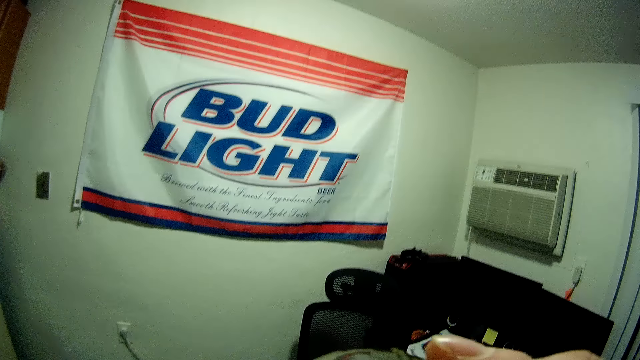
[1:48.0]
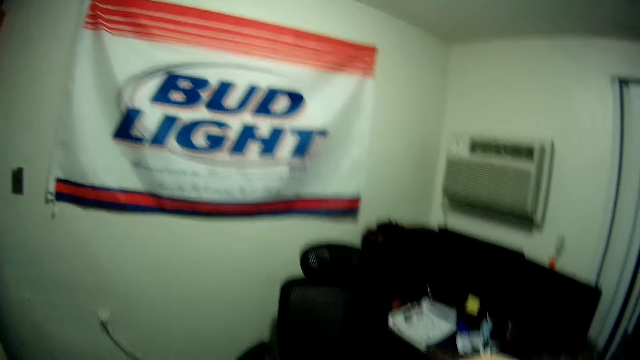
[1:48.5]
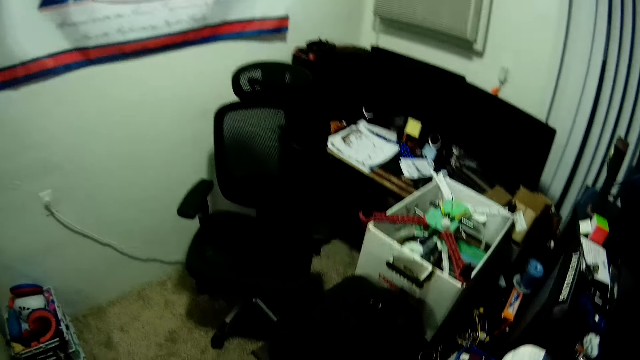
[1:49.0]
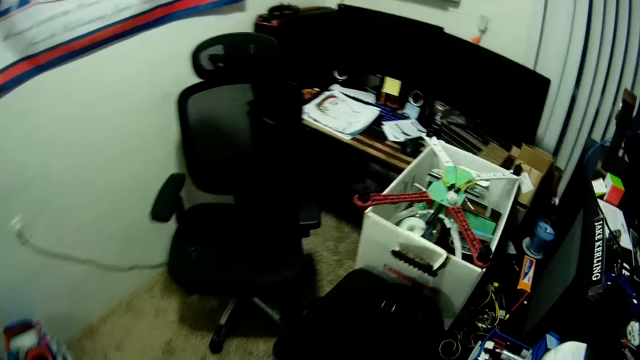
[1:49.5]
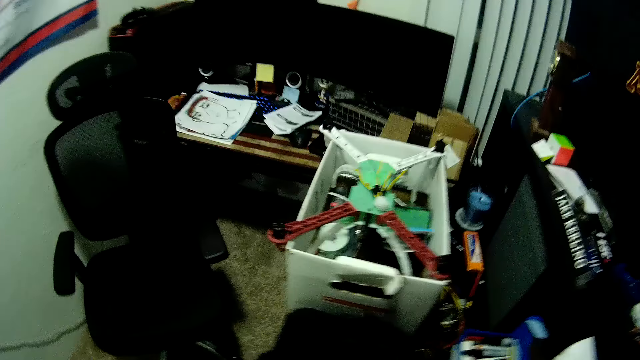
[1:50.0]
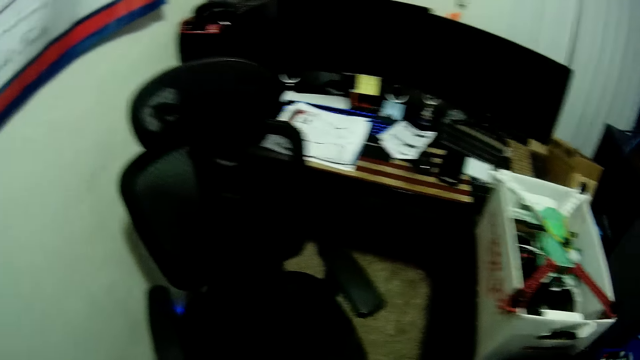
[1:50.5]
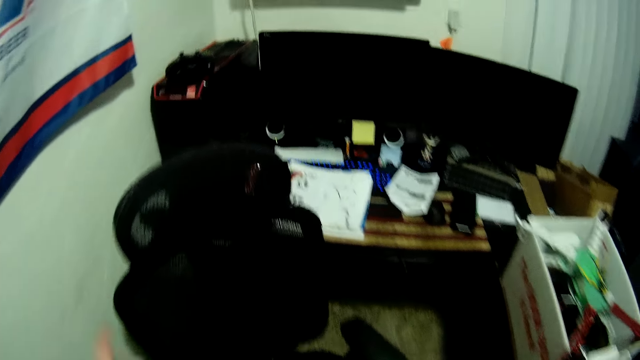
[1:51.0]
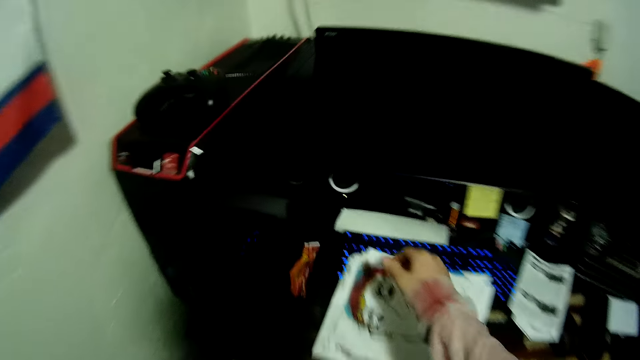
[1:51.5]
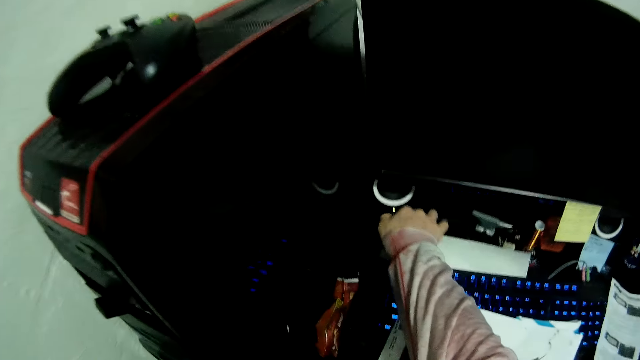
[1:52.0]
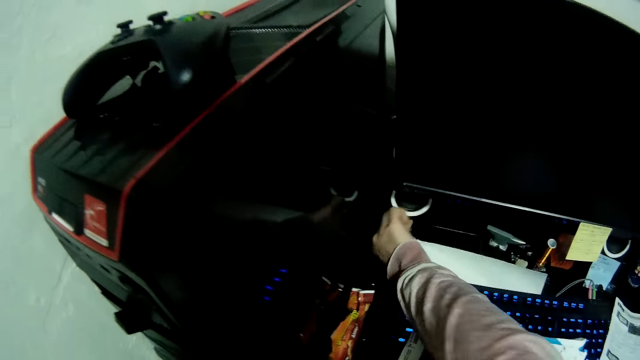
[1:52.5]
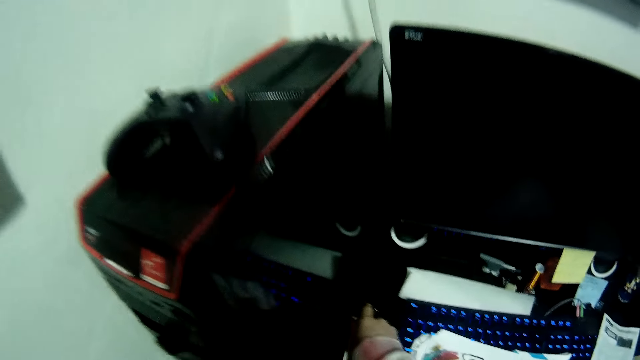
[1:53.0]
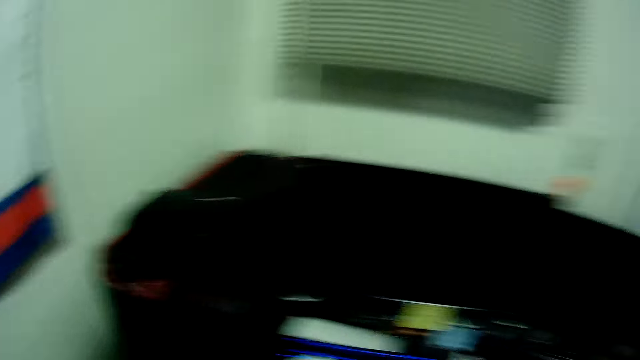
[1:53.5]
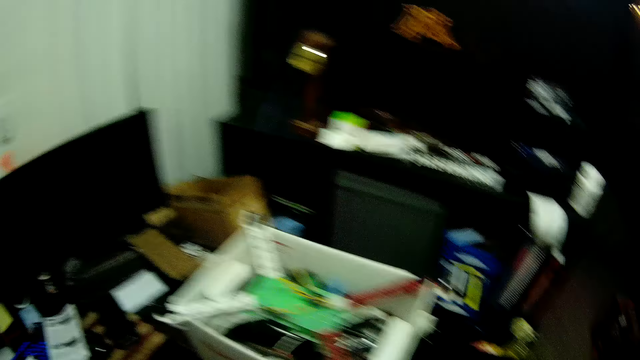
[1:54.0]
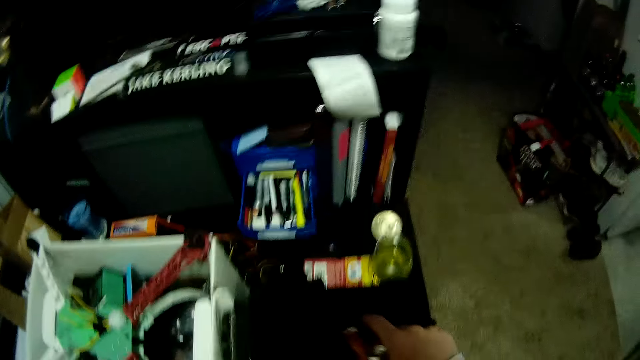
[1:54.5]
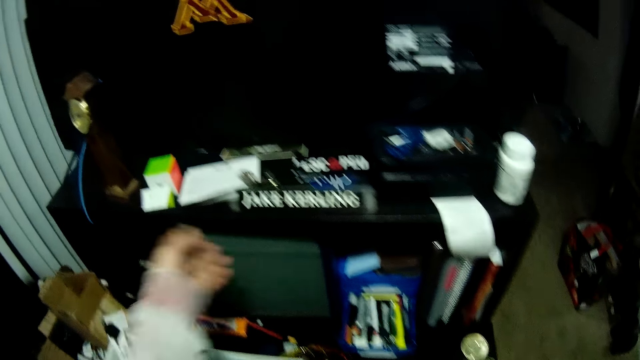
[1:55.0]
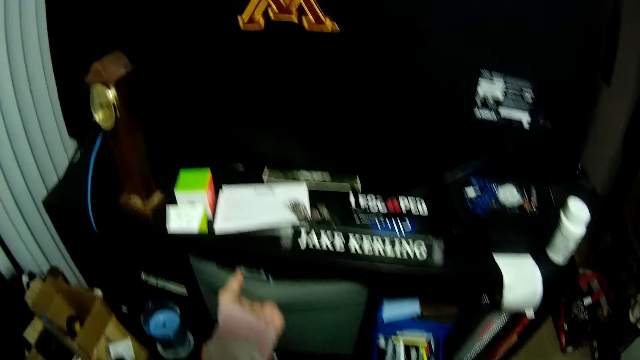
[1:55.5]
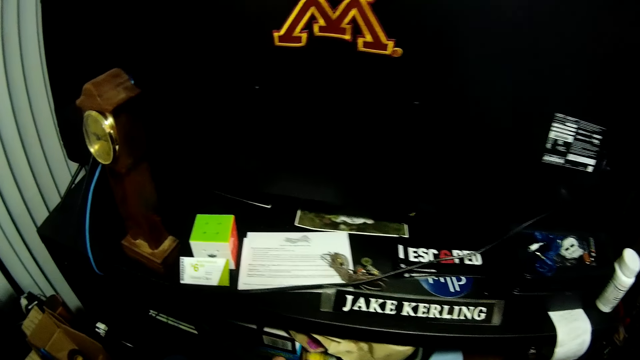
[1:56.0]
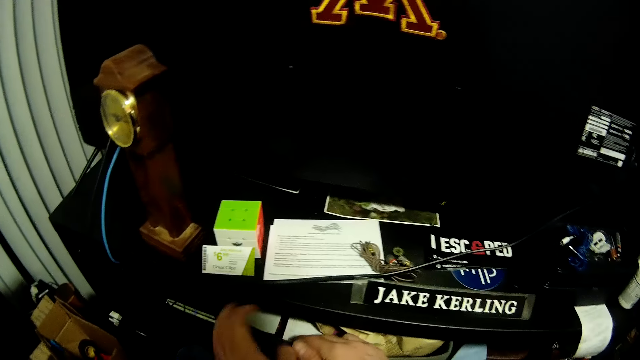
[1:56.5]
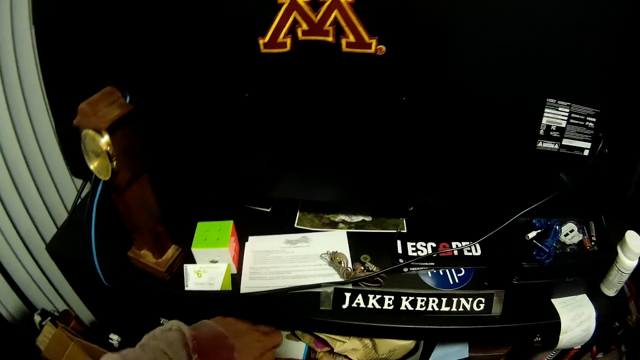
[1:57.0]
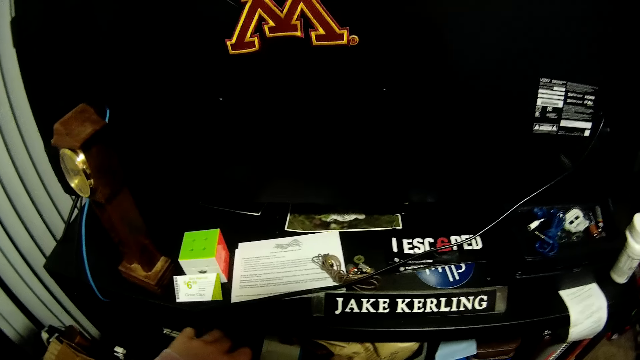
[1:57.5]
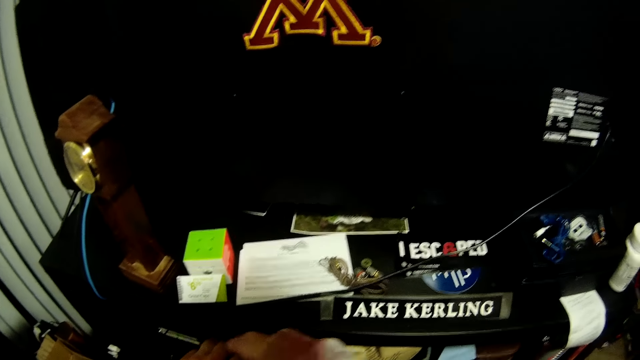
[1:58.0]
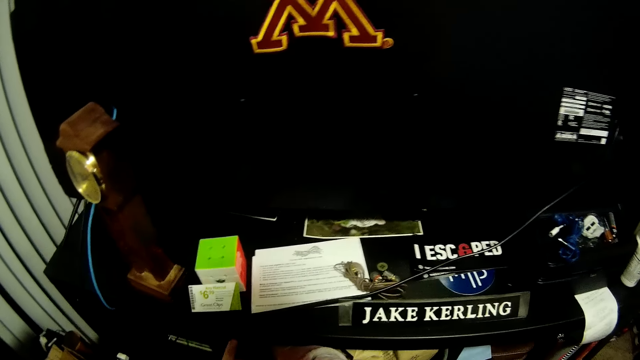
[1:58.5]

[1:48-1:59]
The camera wearer looks around. She drops the glass of drink on the table. She walks around the room. She turns off a speaker with her right hand. She picks up a nylon from the table with her right hand. She drops the nylon into a trash bag. She pulls out a box from the table with her left hand. She searches through the box with both hands. She opens a drawer.

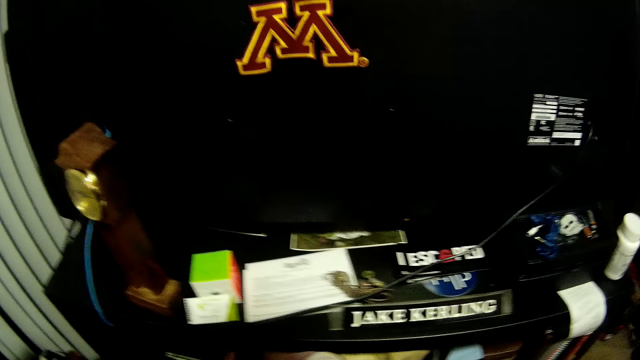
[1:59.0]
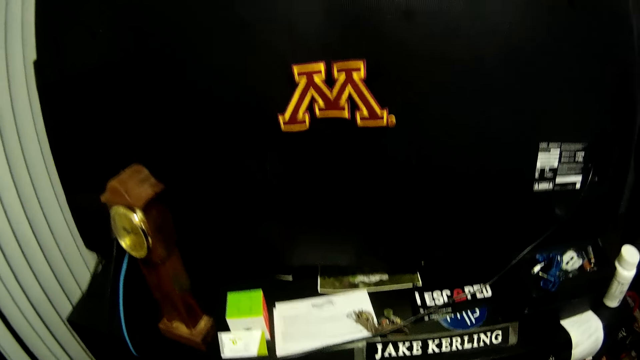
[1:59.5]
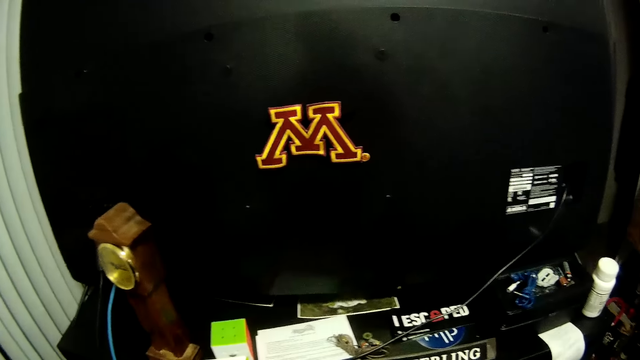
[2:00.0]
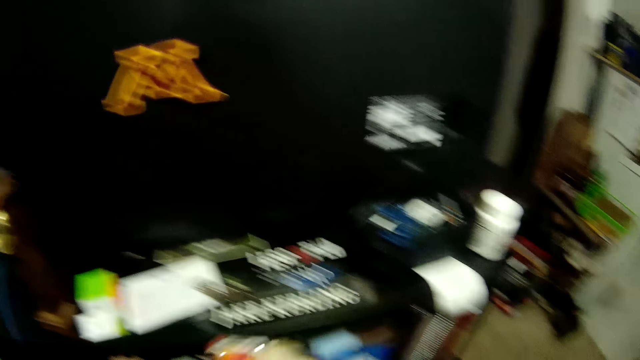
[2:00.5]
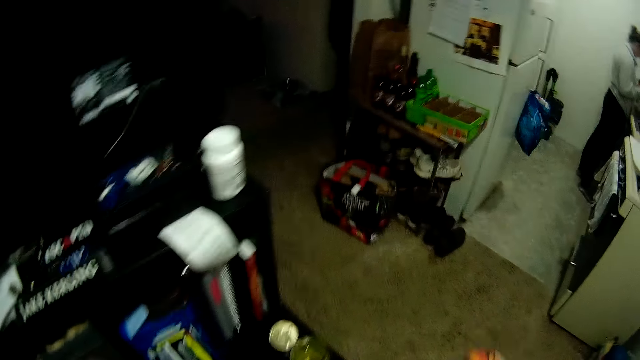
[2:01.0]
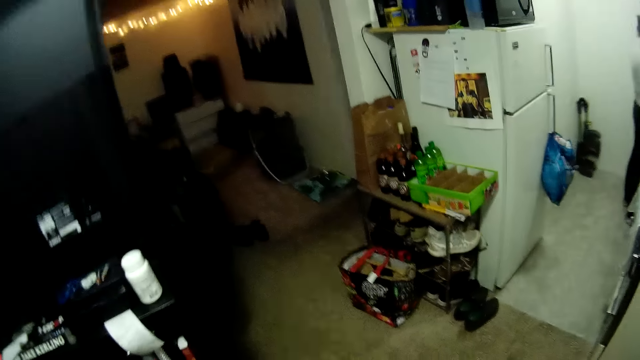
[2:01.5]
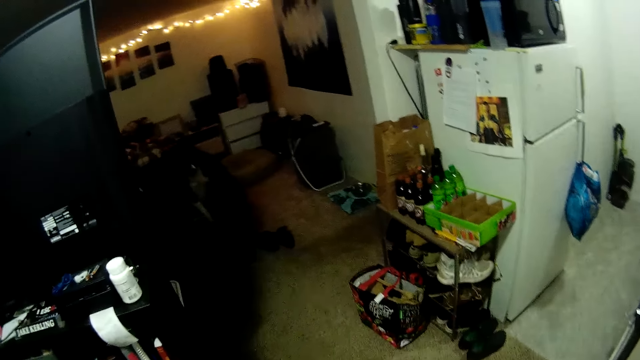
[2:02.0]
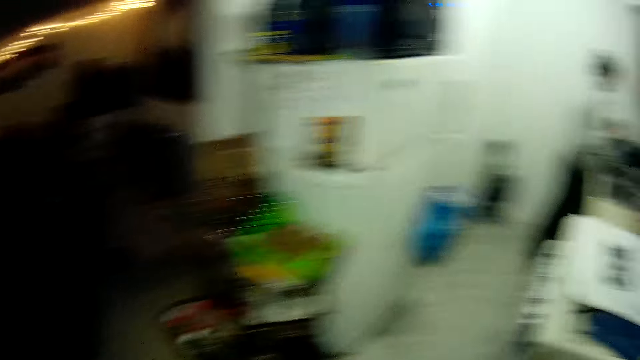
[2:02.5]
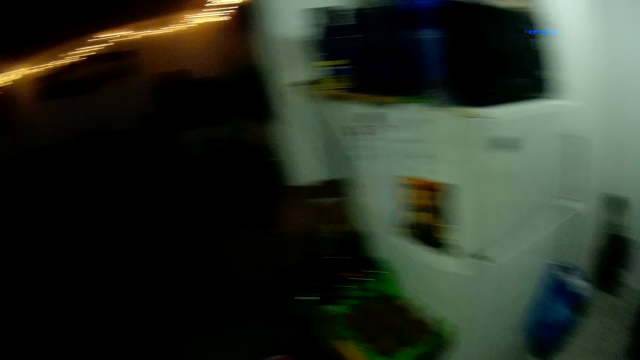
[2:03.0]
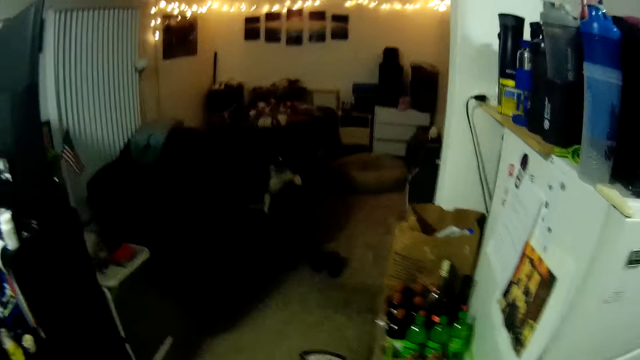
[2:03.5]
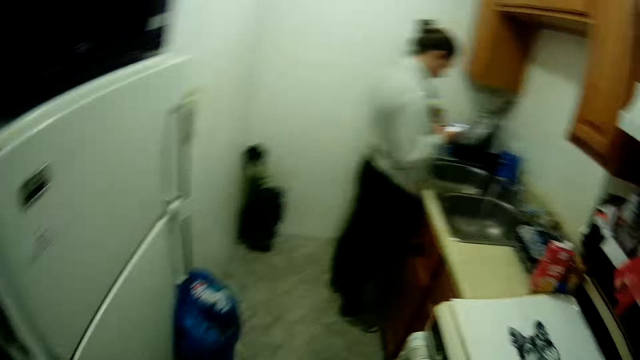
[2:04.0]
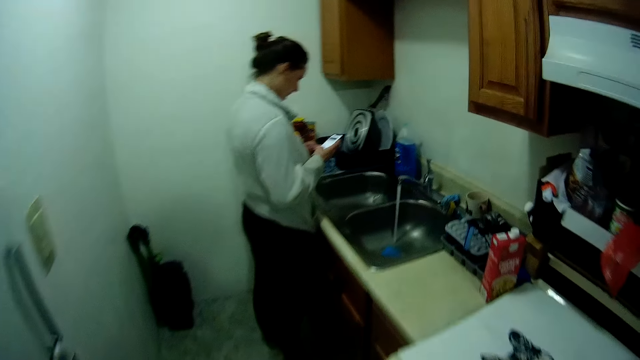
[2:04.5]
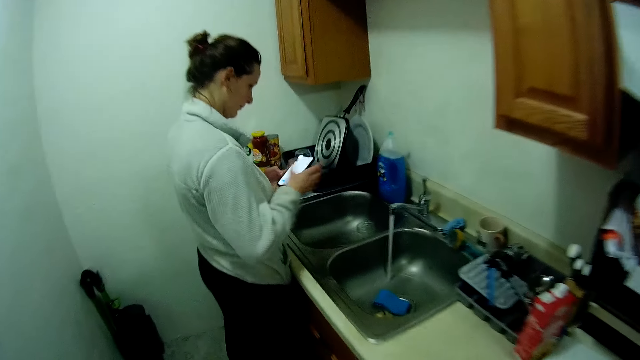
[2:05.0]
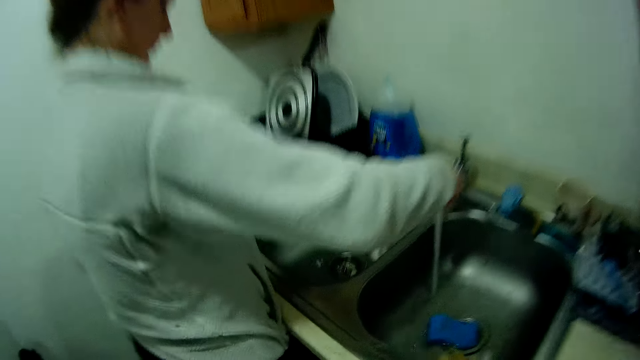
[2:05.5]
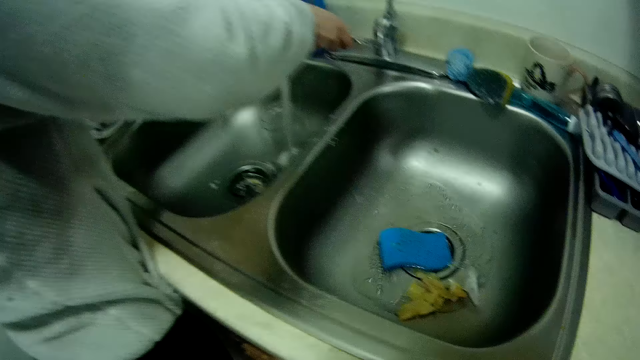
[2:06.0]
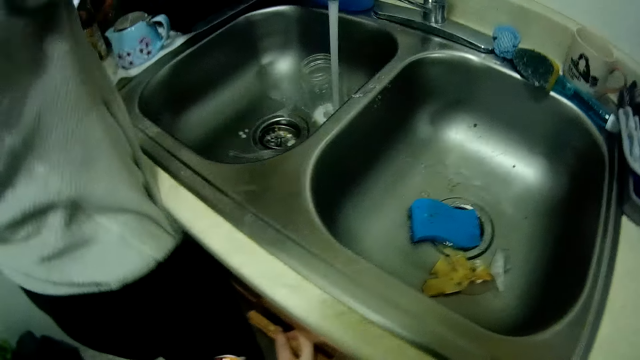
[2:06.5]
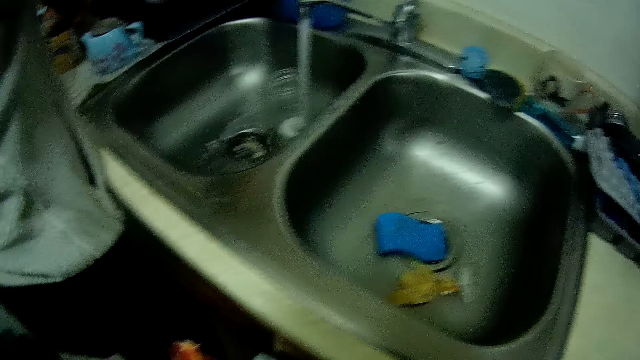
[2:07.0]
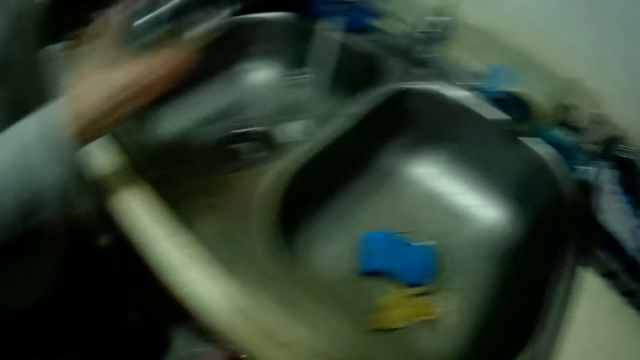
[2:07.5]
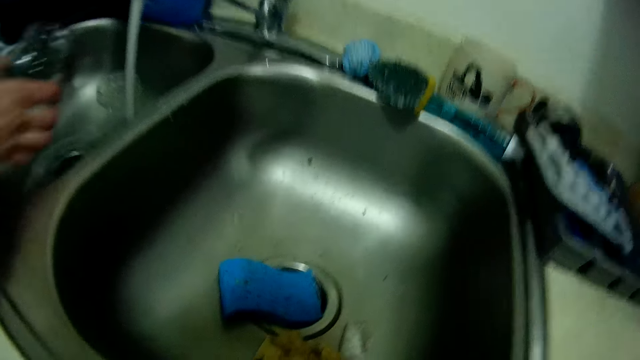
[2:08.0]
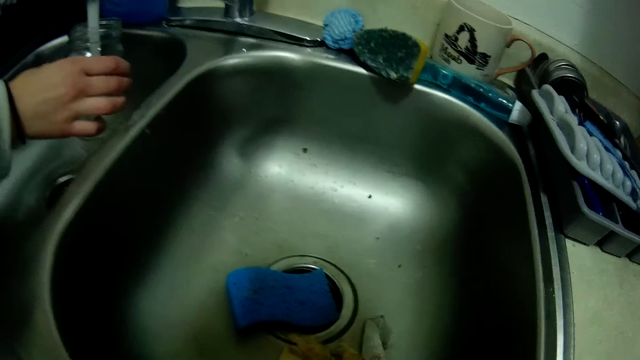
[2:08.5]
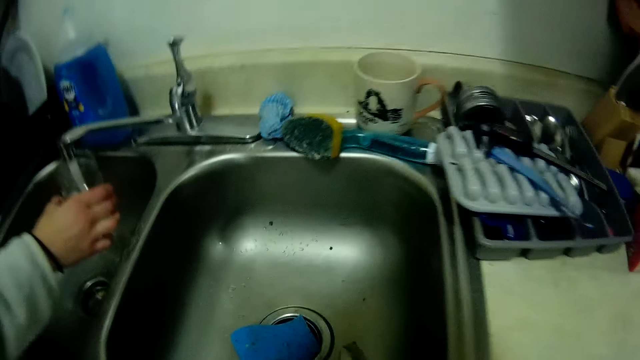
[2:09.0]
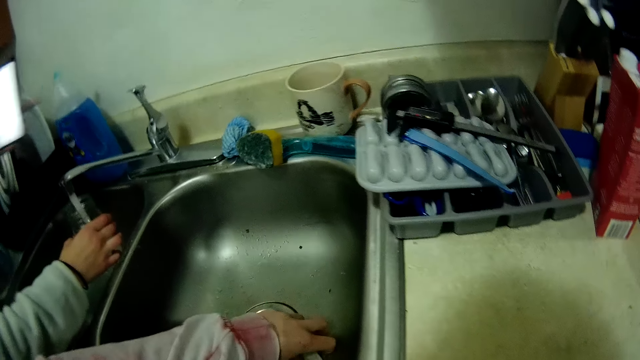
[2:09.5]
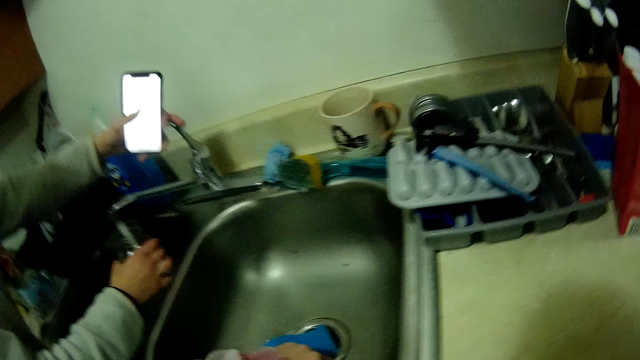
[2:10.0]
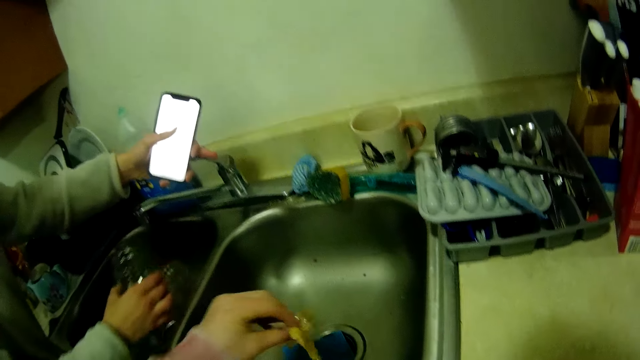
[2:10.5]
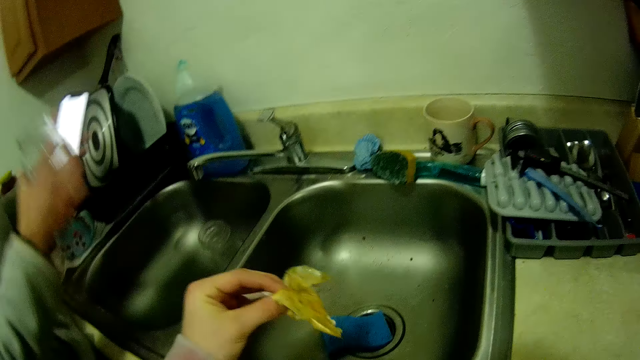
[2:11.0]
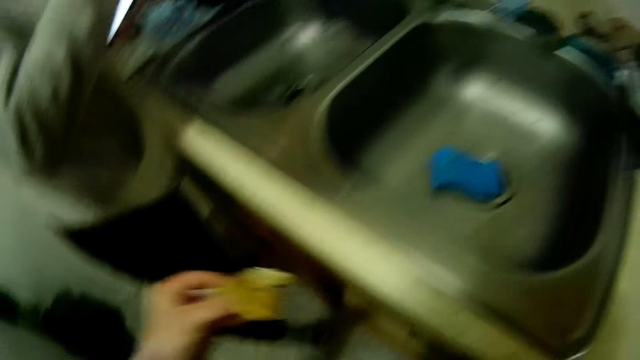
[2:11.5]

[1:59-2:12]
The camera wearer takes a snack bar from the table with her right hand. She walks around the room and looks around. A woman moves the running tap of the kitchen sink with her right hand to another sink. The camera wearer looks at the running water from the tap. The woman puts a glass cup under the running tap of the kitchen sink with her right hand. The camera wearer takes out trash from the kitchen sink with her left hand. The woman turns off the running tap of the kitchen sink with her left hand.
